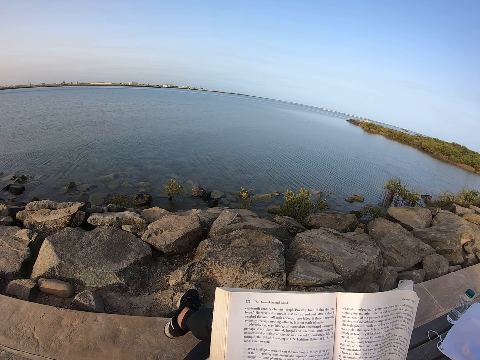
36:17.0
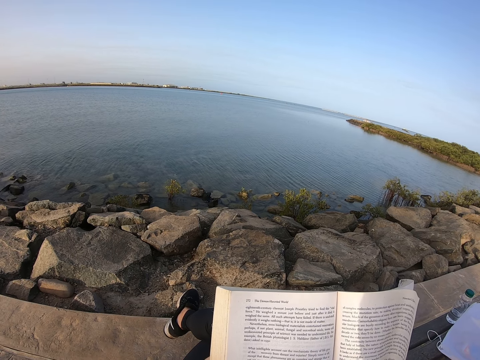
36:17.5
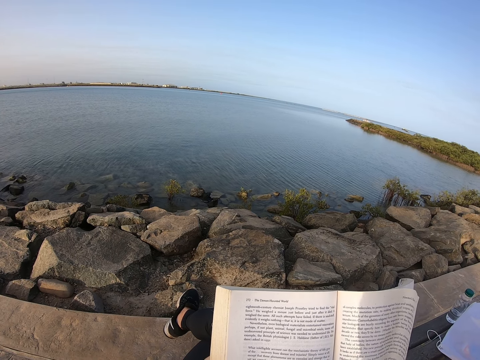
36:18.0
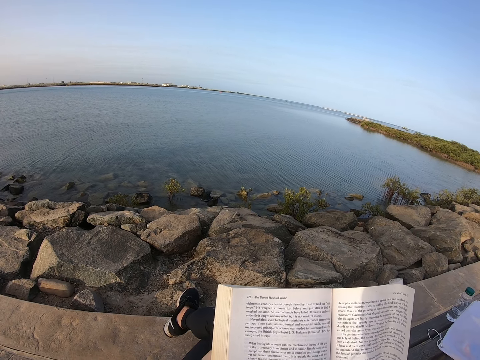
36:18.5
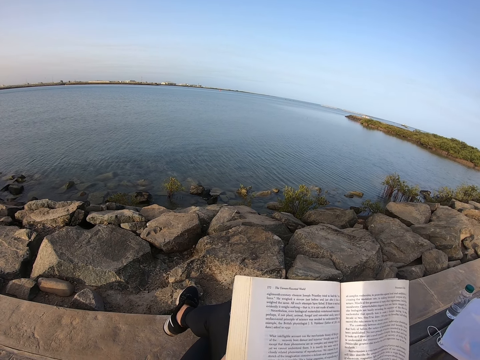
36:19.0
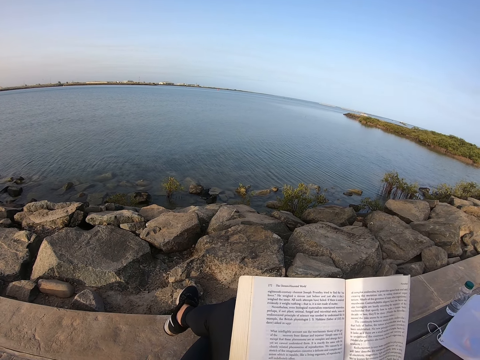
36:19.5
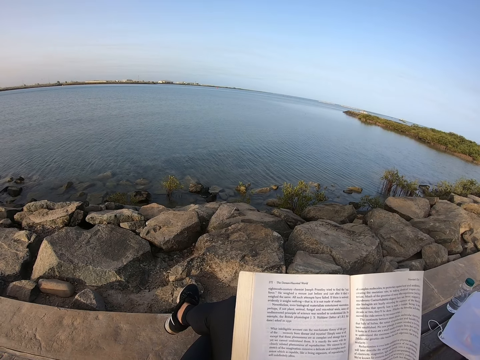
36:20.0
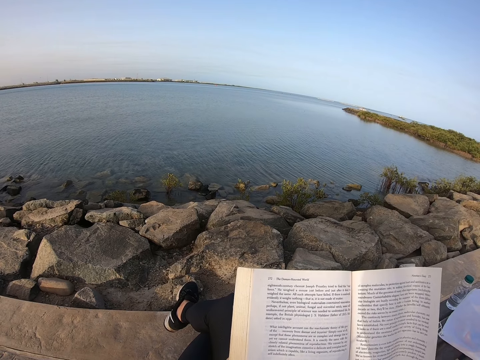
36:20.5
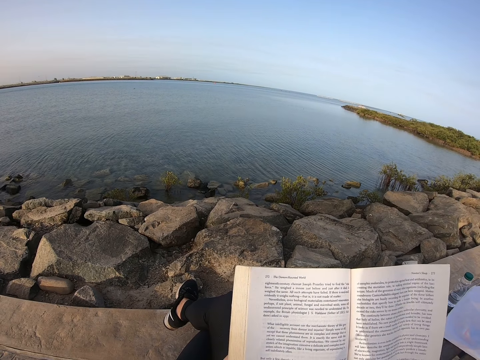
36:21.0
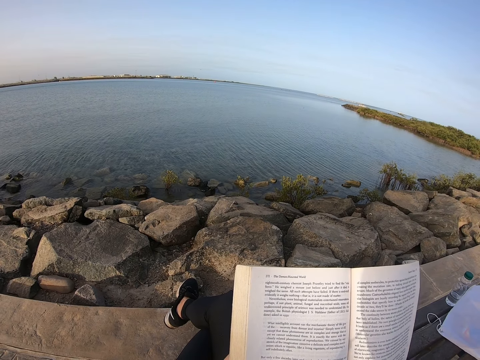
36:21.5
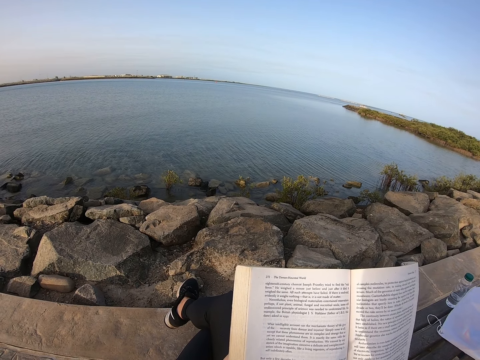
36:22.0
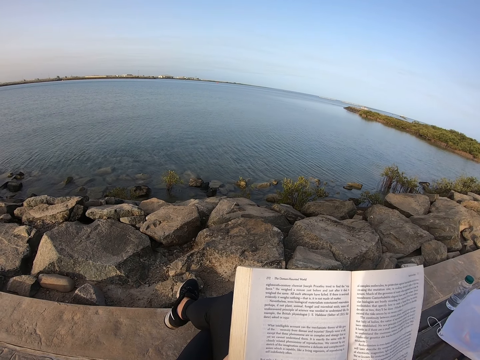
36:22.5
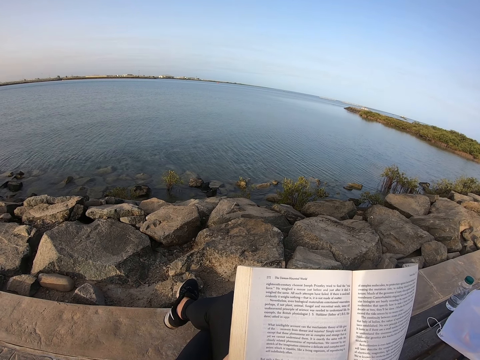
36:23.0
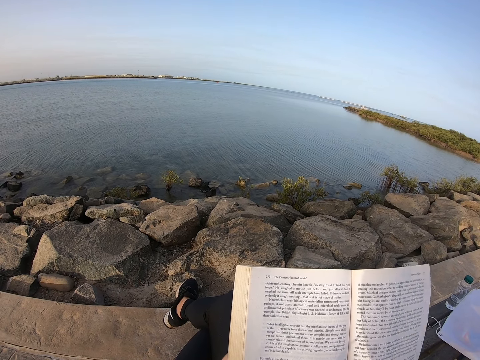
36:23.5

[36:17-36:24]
The camera wearer moves the book.

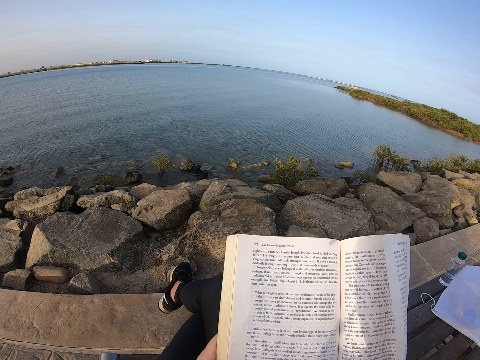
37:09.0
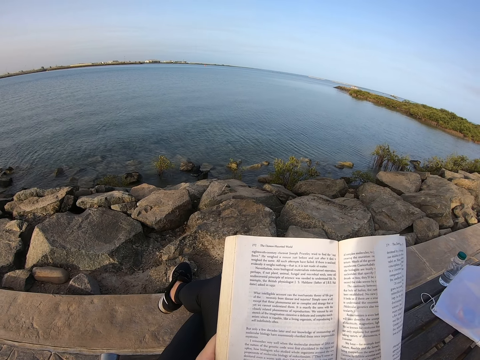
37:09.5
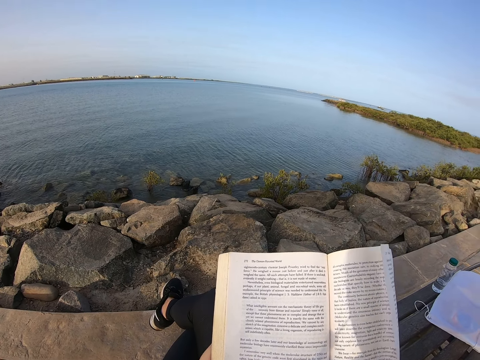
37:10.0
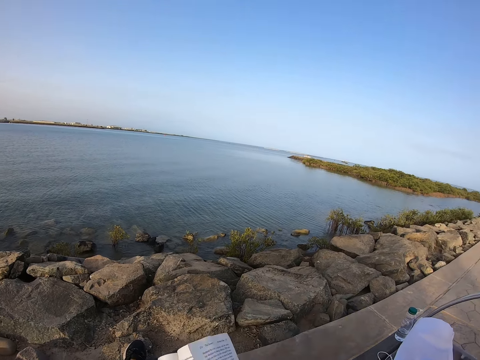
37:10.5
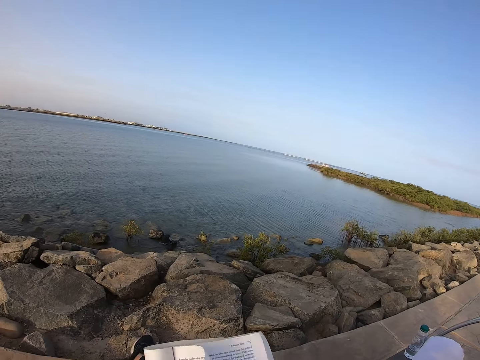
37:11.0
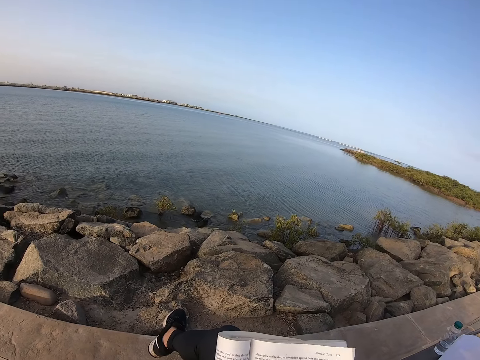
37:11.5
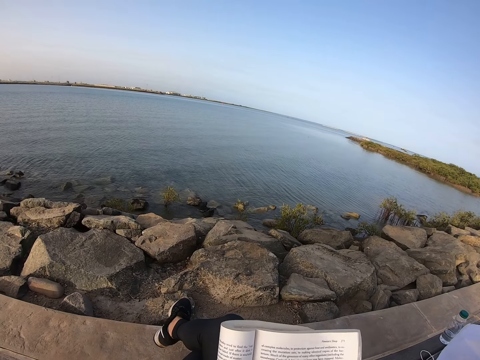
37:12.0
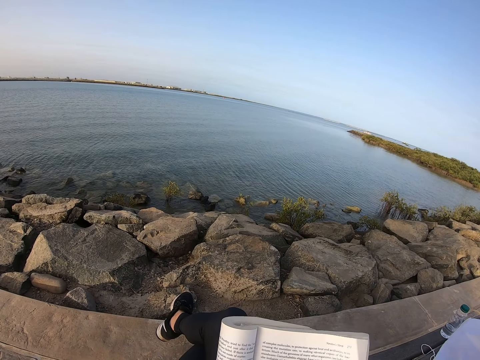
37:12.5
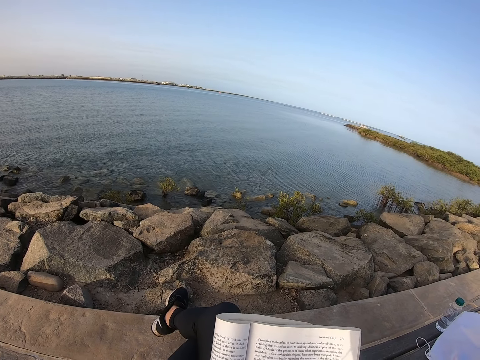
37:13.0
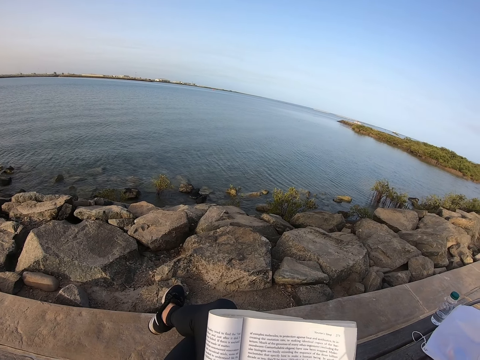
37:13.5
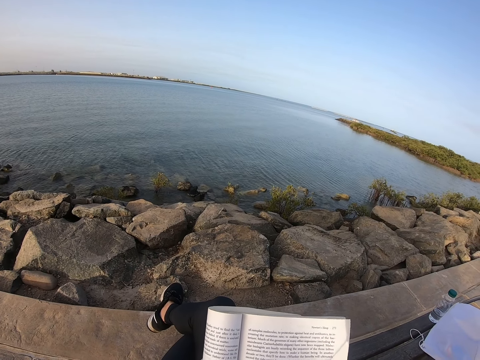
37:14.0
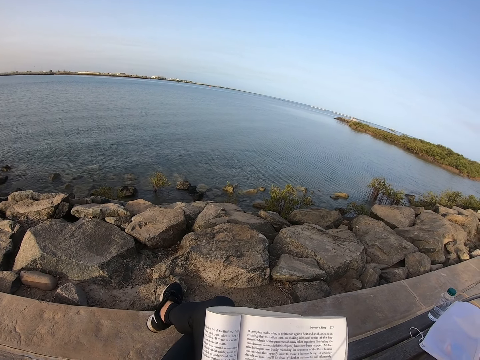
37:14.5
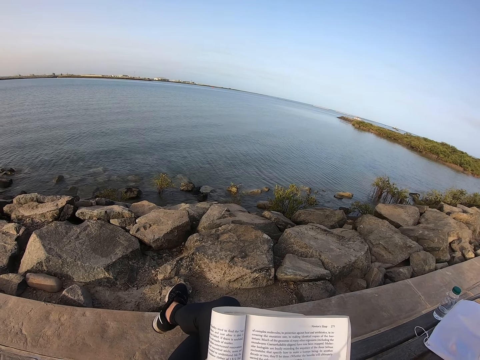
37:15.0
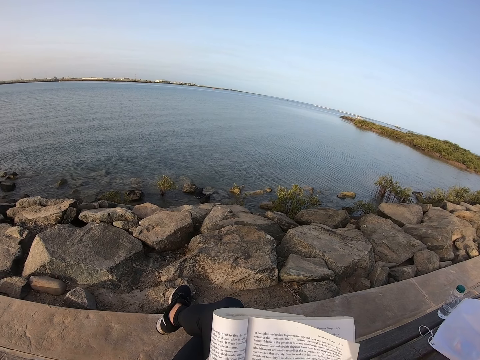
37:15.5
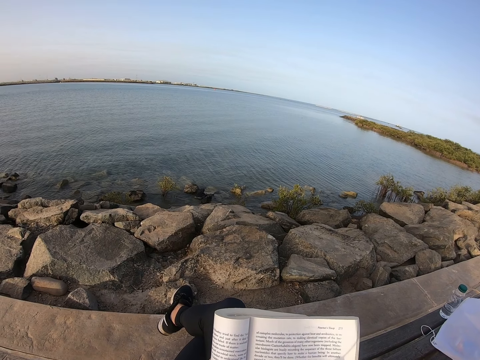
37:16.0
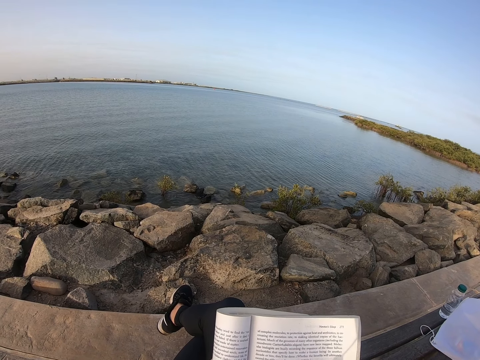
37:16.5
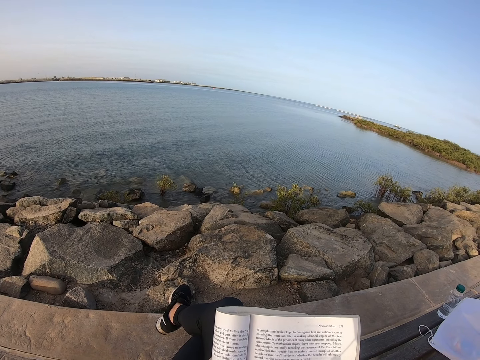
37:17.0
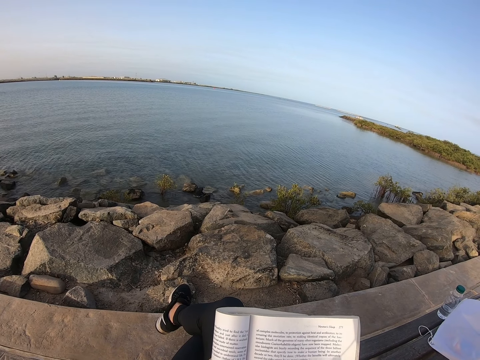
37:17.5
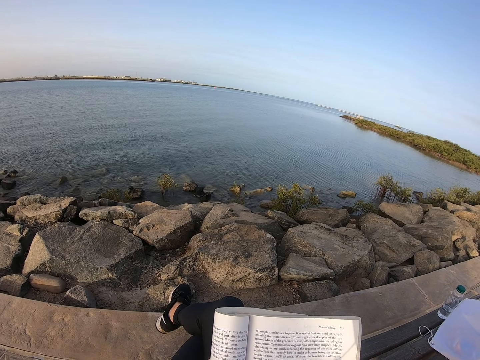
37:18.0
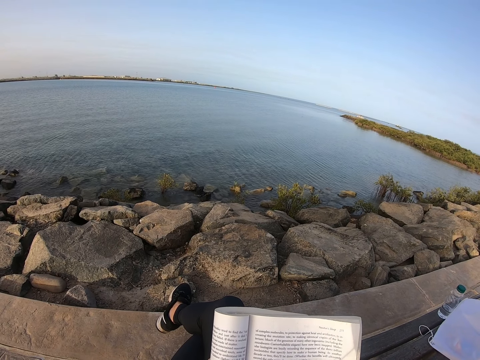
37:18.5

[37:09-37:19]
The camera wearer adjusts the book. They fold the book. They read the book.

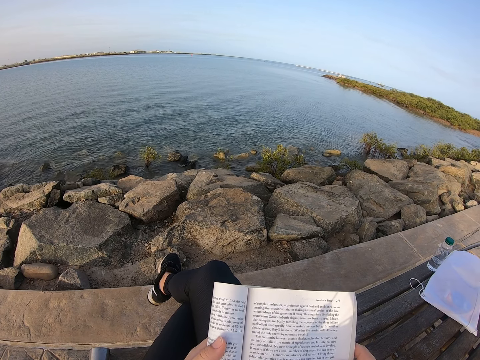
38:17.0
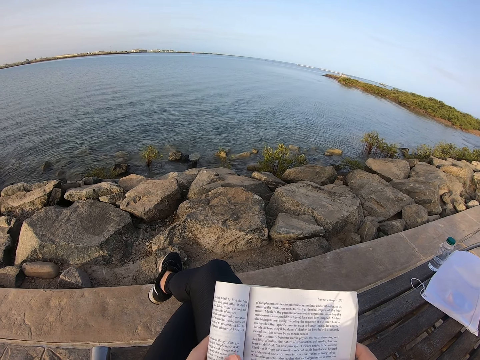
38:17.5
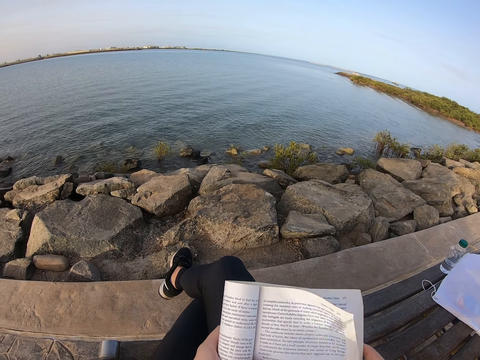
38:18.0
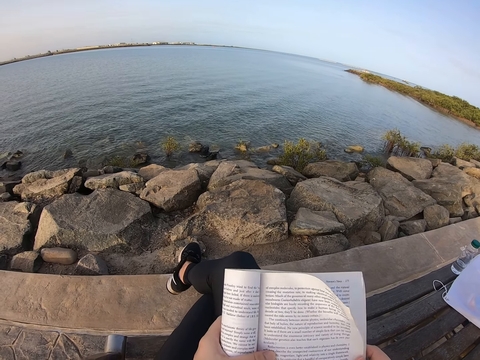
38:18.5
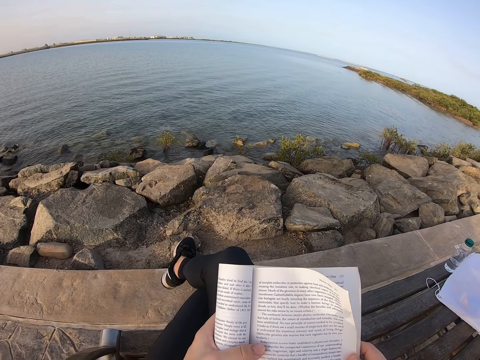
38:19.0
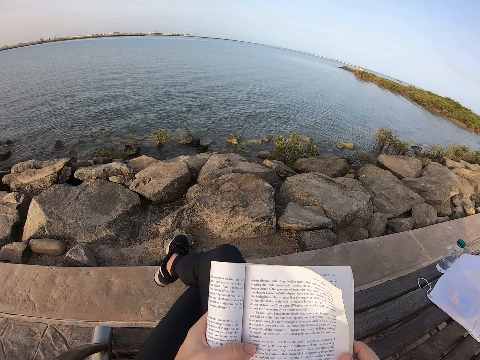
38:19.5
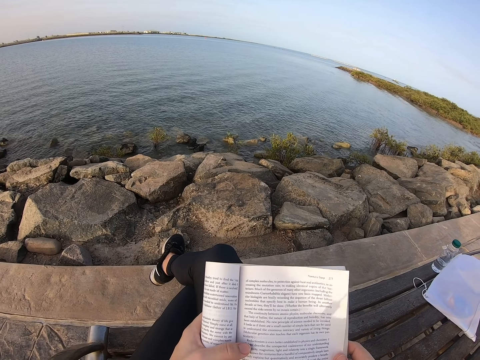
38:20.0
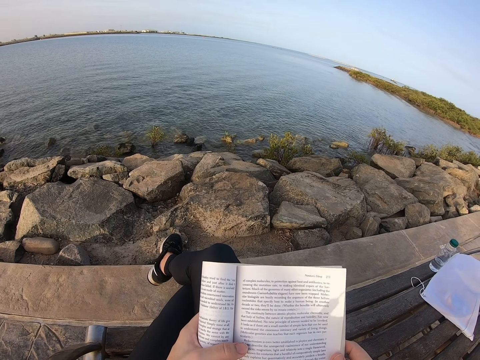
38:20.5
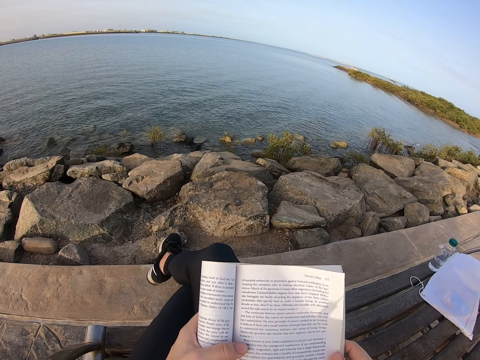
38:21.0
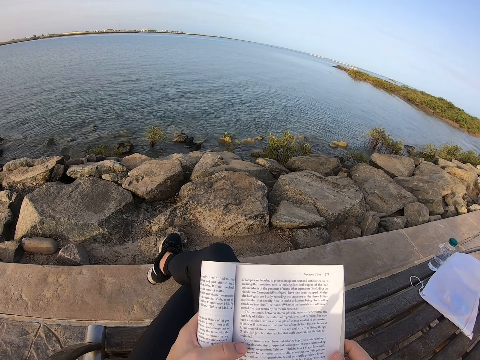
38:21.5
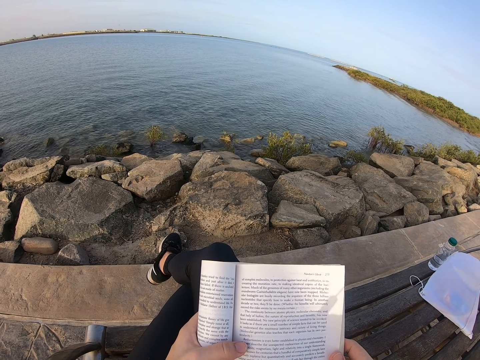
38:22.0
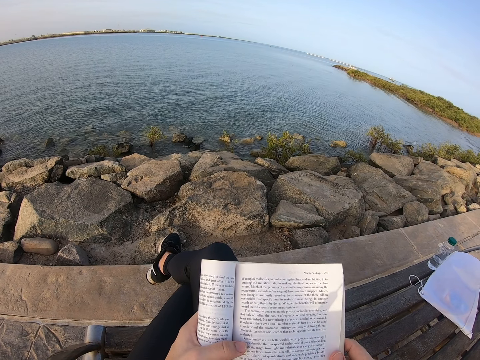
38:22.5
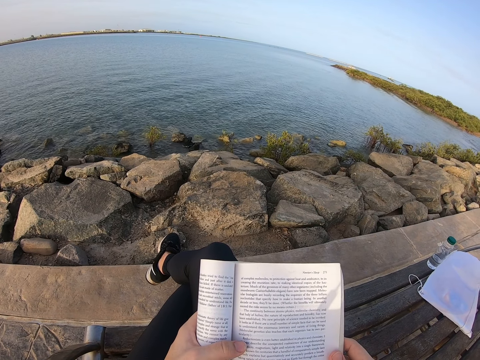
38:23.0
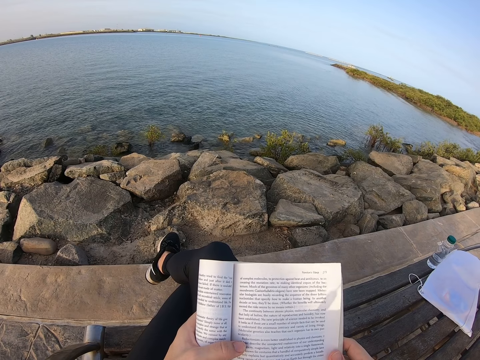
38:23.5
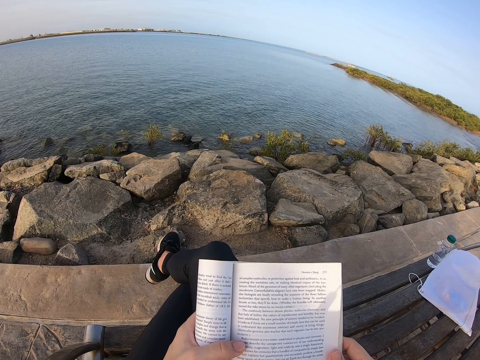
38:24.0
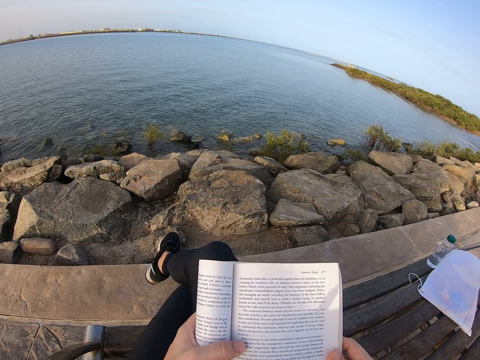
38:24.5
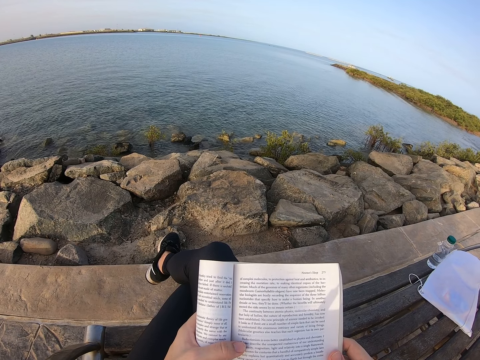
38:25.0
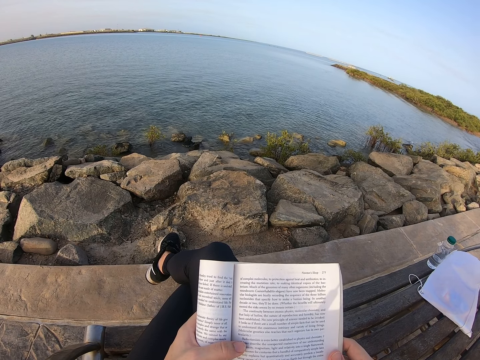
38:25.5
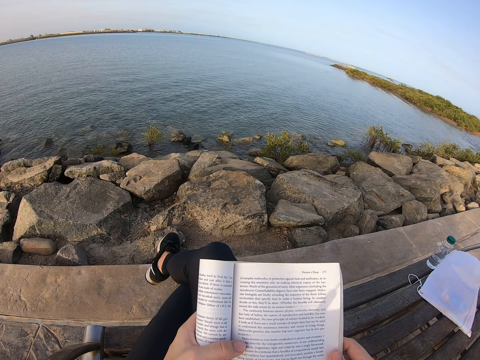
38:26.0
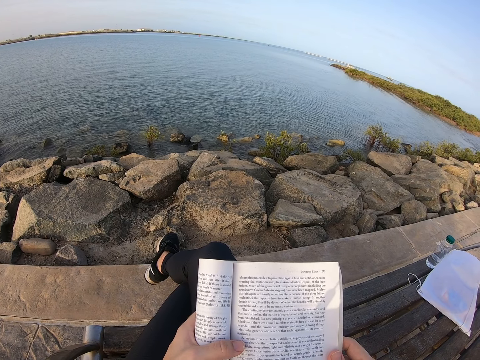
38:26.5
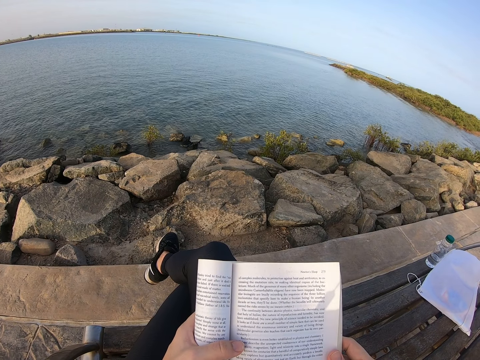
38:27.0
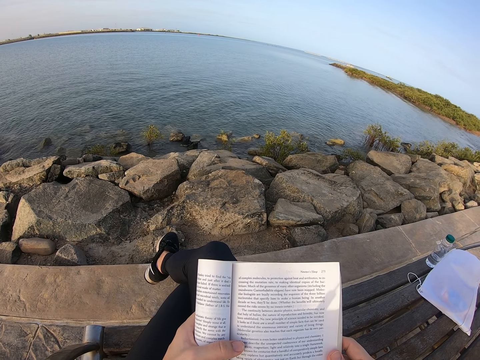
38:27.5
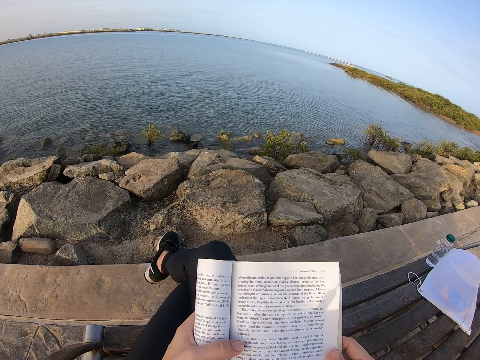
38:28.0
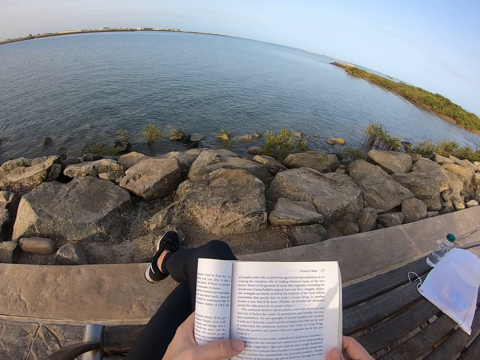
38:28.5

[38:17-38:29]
The camera wearer adjusts the book.
